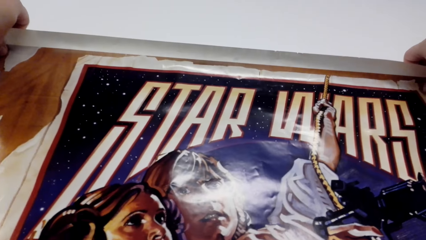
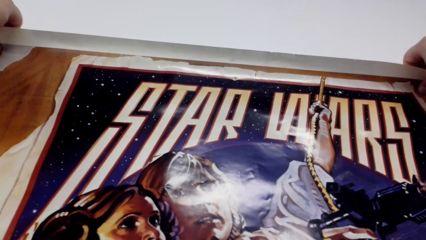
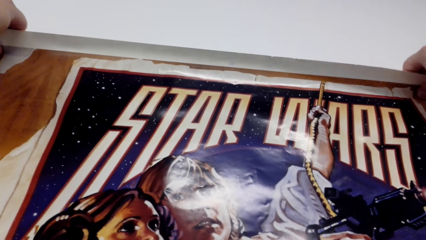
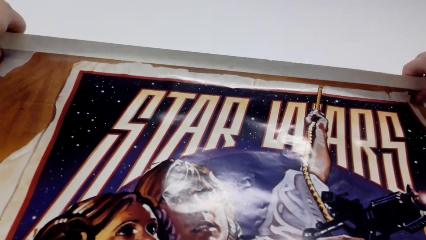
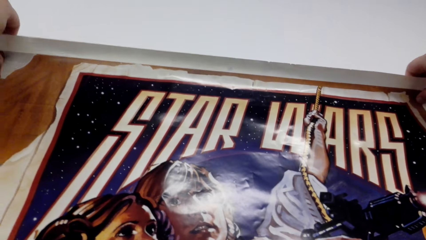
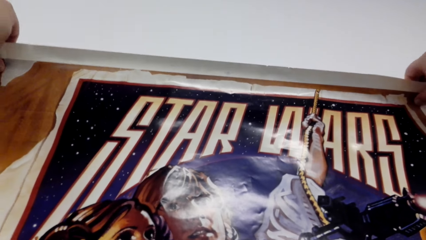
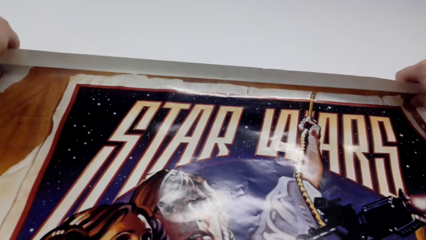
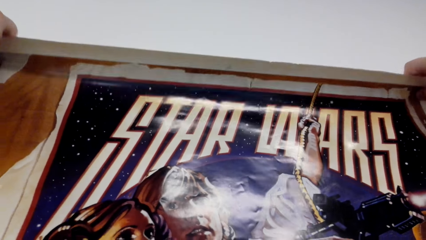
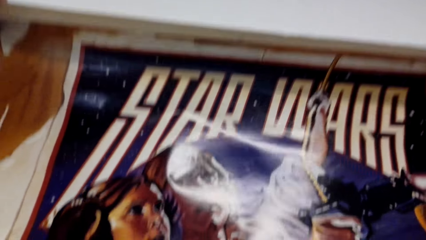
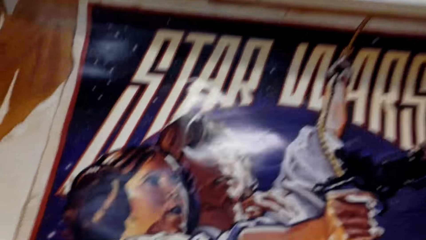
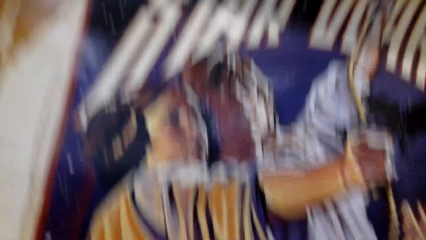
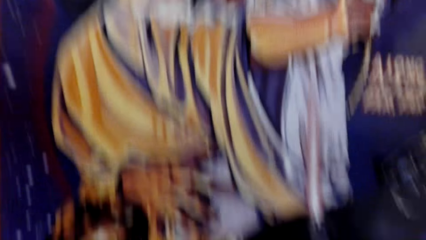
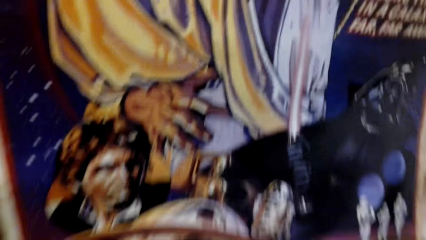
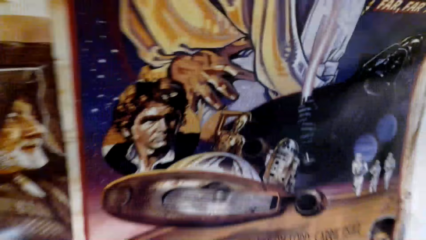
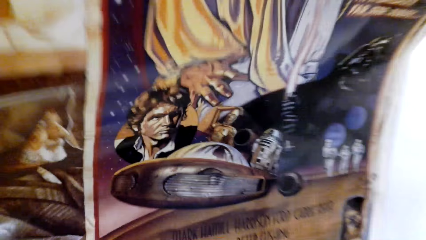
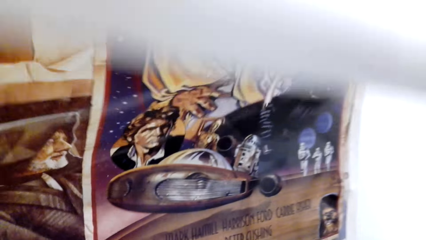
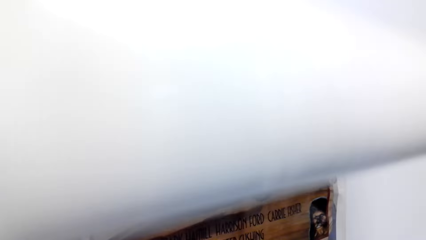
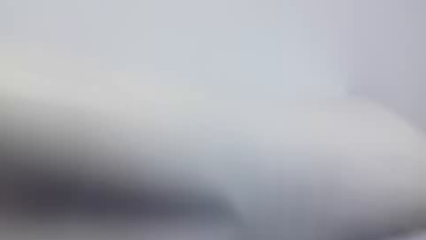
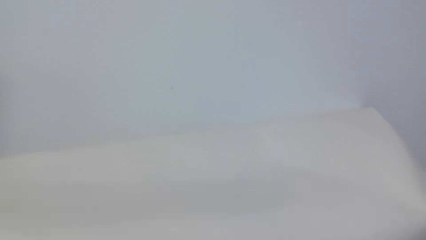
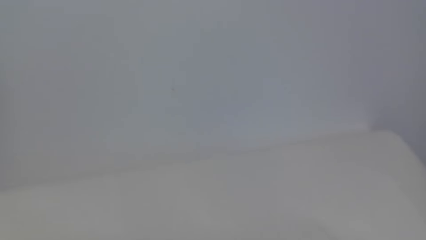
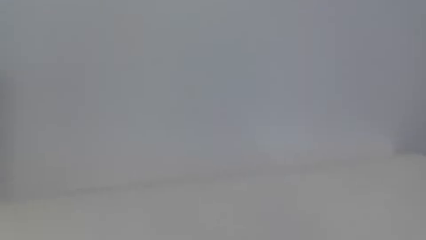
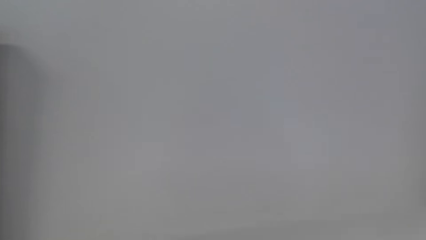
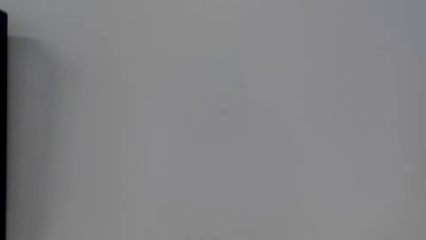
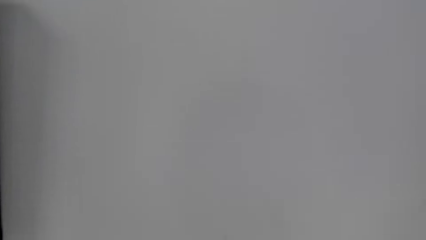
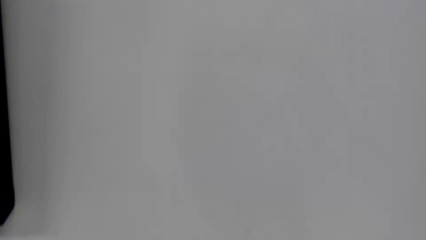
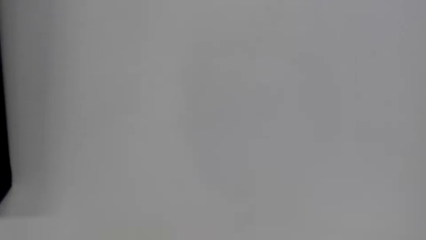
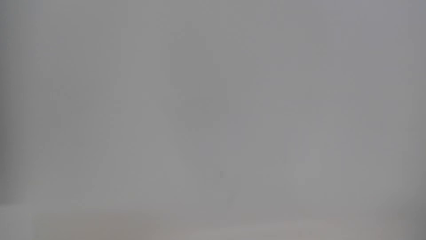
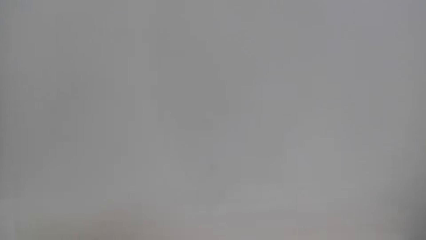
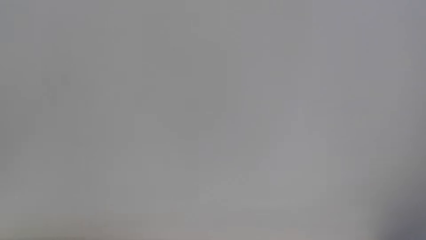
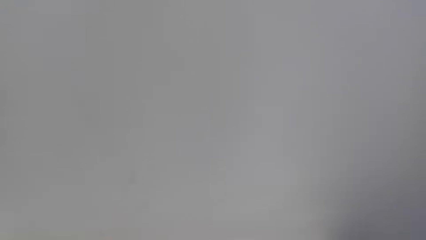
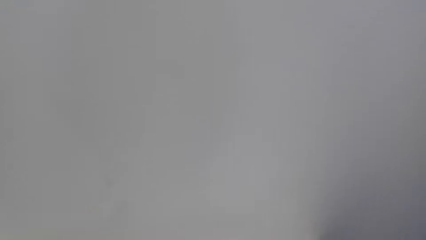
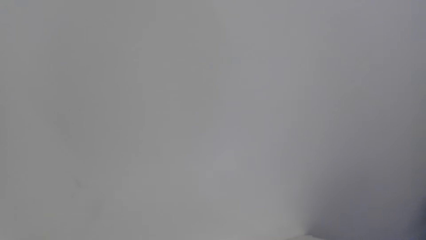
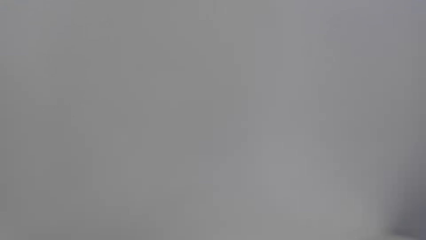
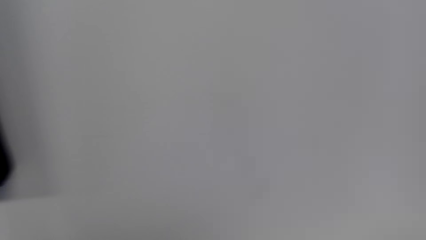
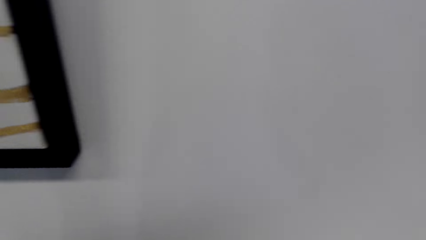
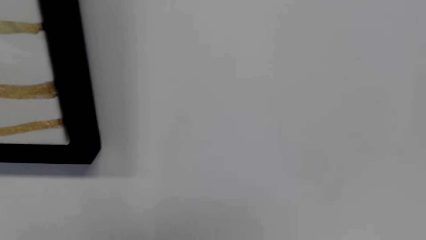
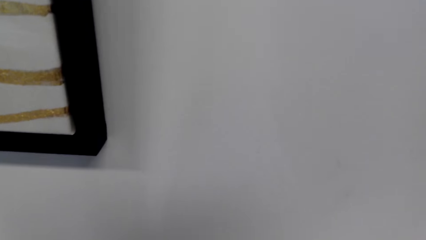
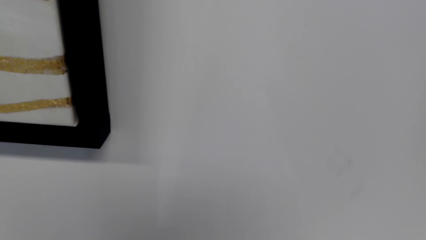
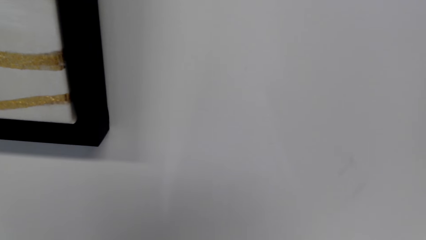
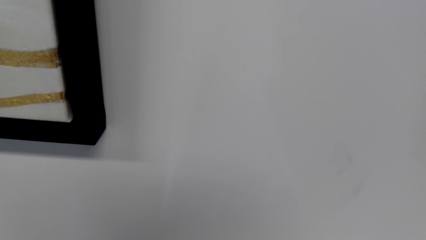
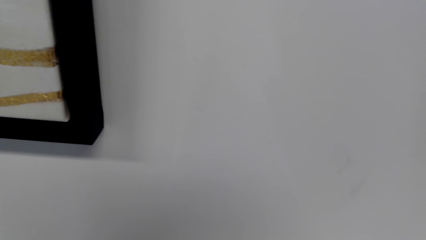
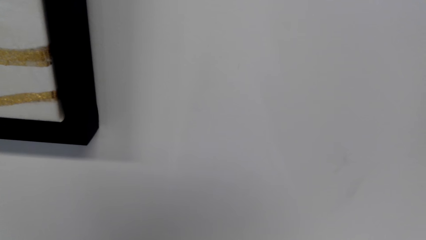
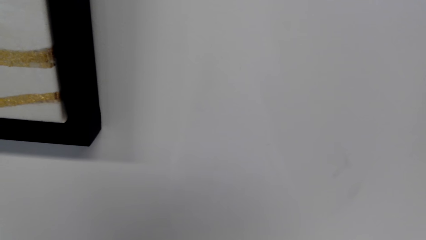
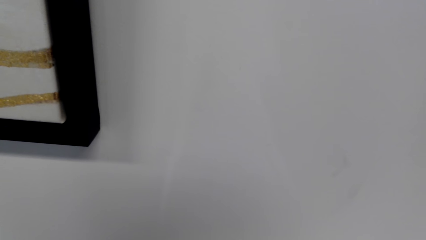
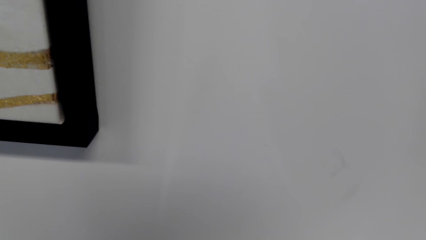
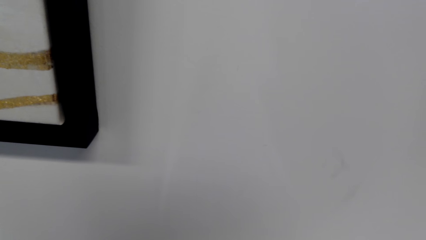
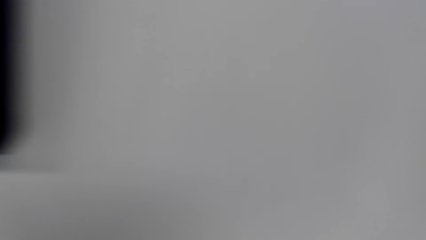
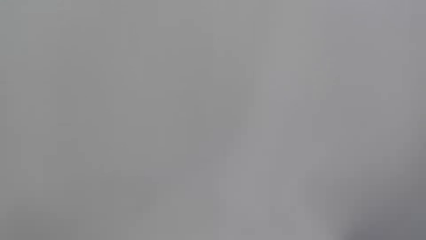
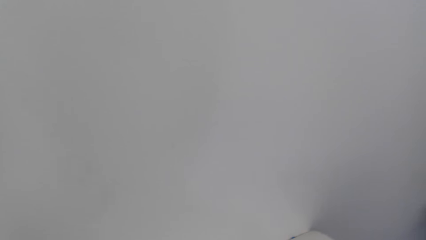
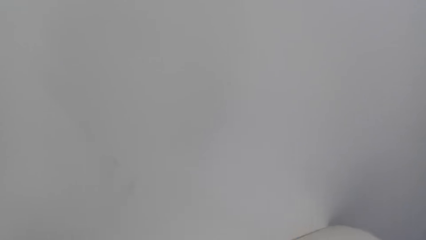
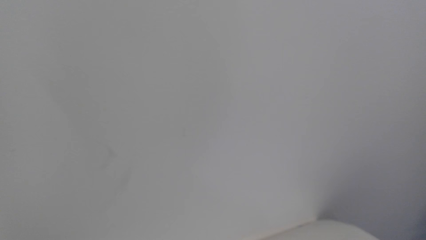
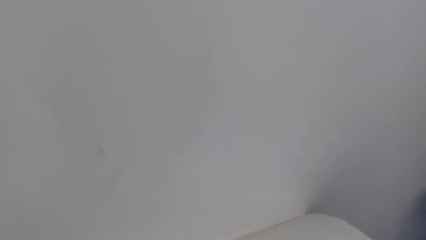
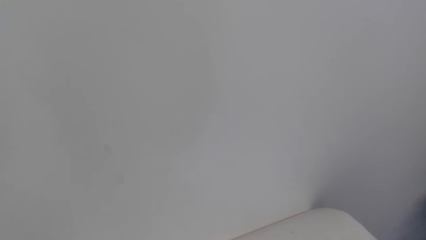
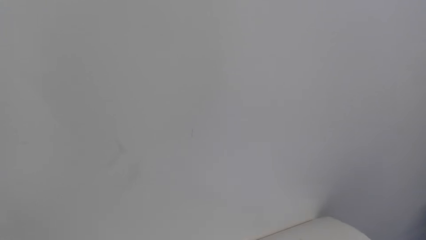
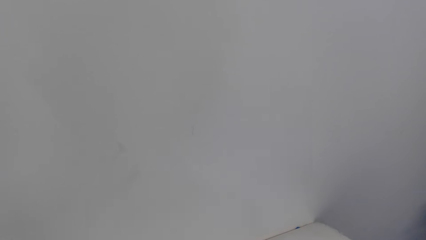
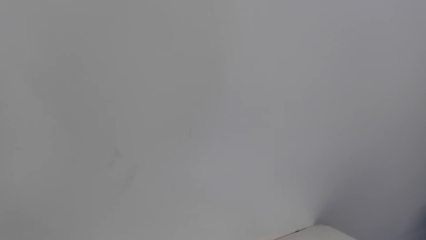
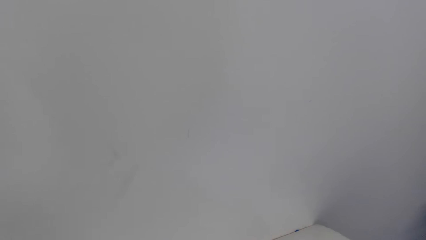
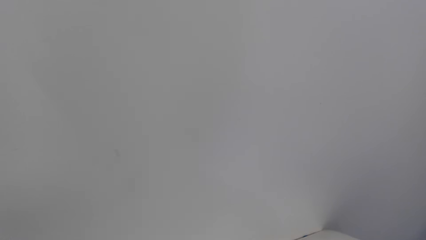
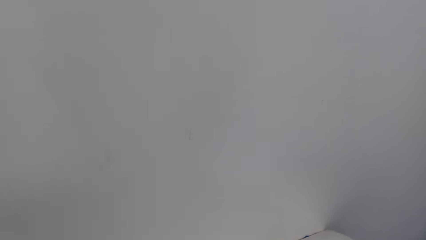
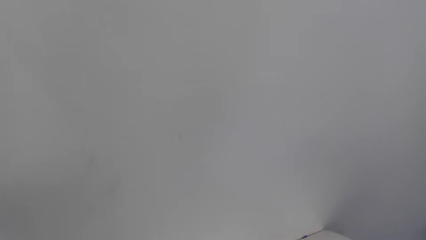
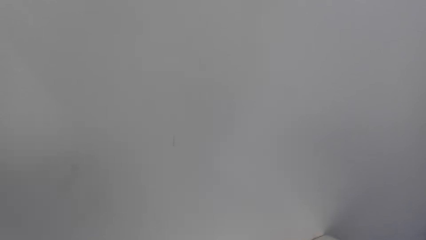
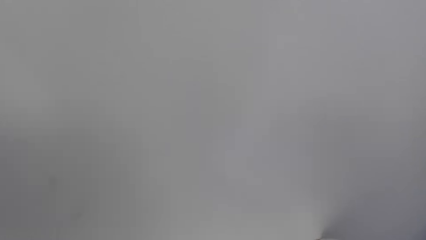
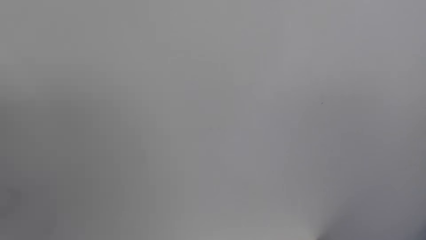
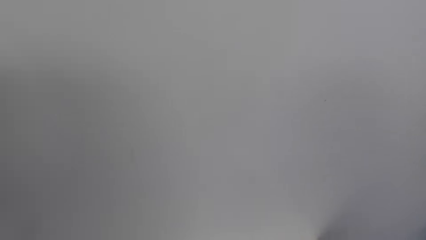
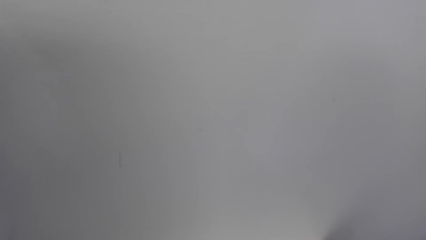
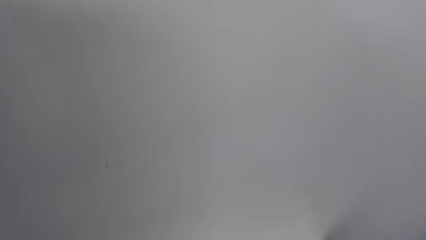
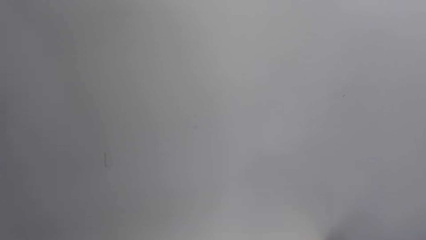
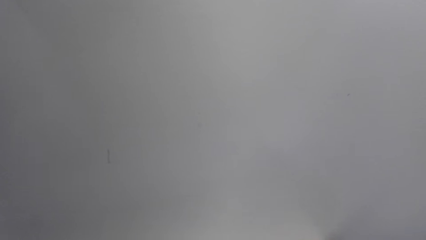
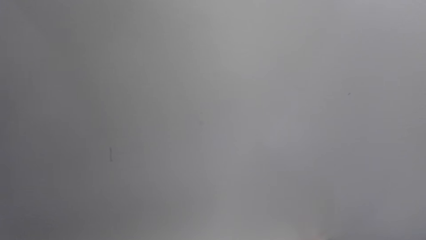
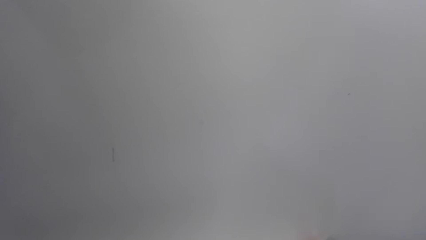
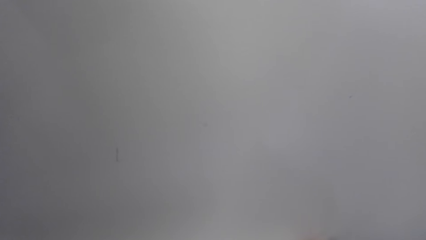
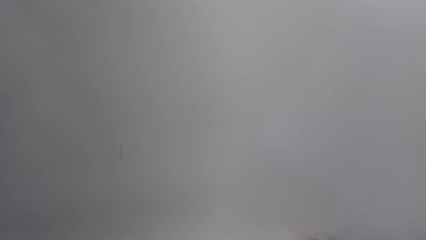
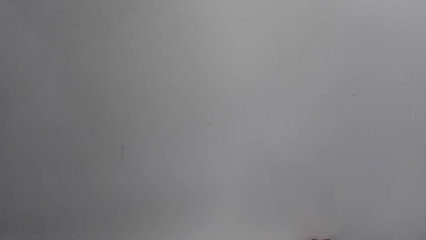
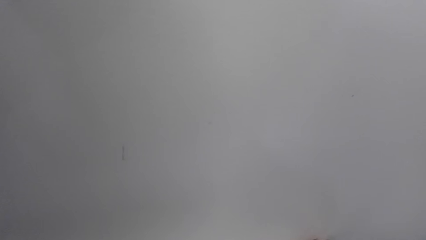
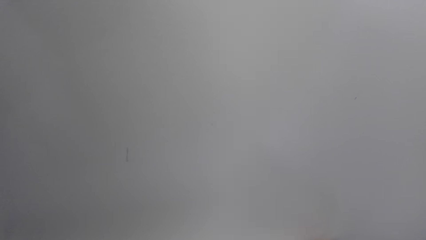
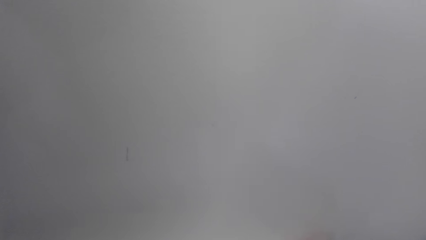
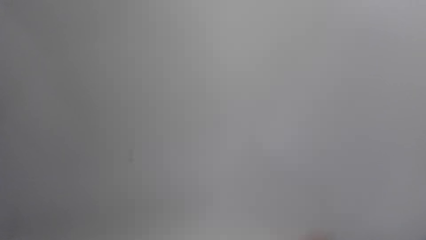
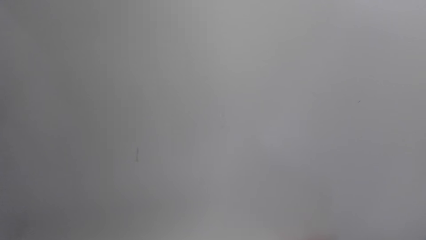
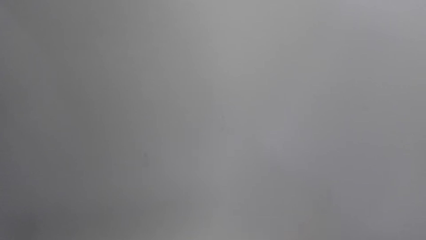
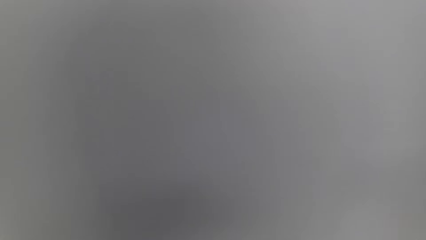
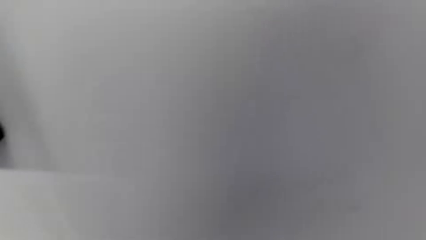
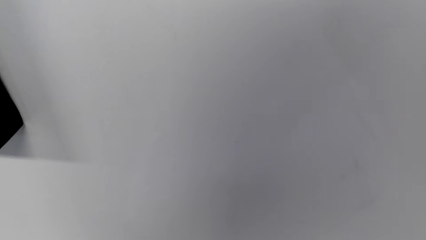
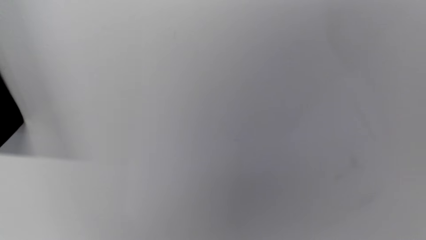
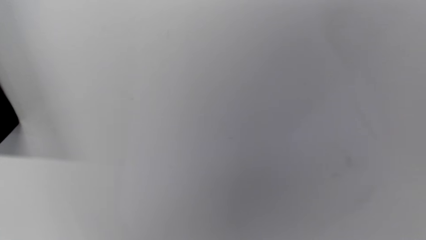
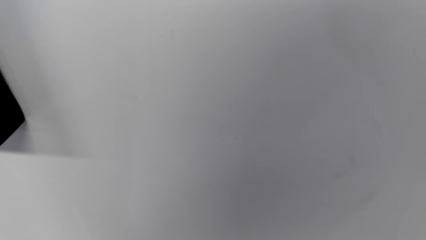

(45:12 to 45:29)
The camera wearer removes the paper on the wall. They fold the wall chart. They interact with a person.
